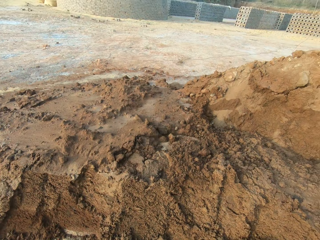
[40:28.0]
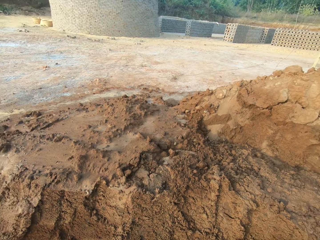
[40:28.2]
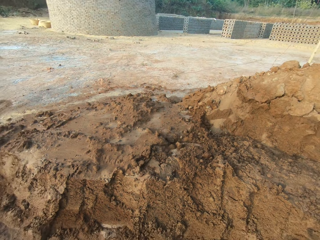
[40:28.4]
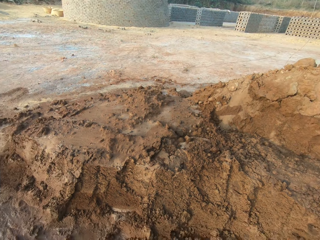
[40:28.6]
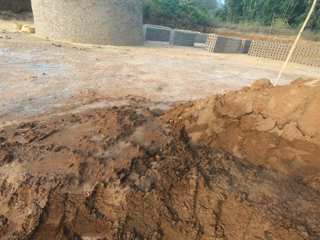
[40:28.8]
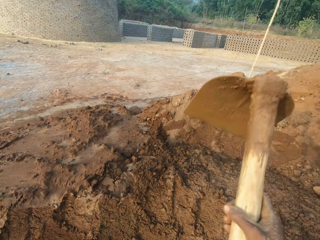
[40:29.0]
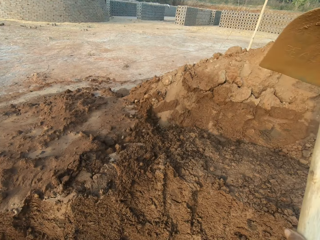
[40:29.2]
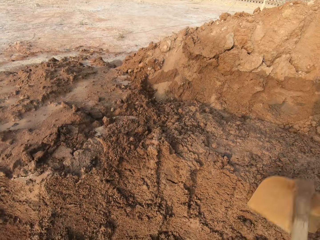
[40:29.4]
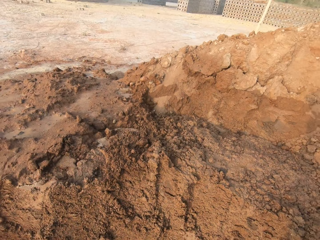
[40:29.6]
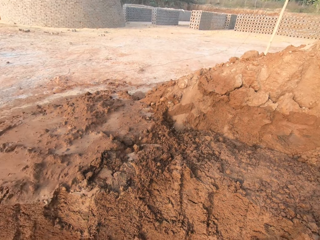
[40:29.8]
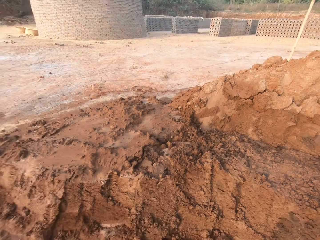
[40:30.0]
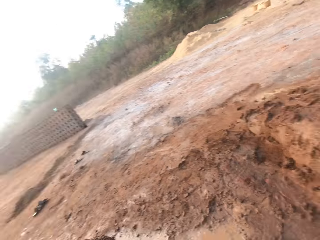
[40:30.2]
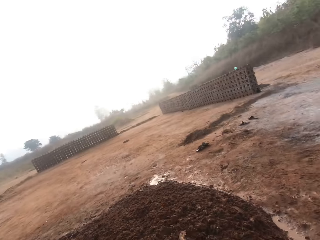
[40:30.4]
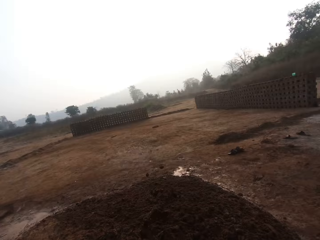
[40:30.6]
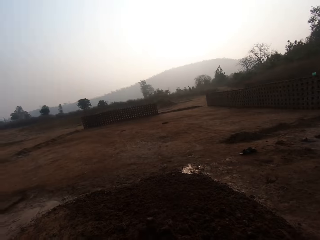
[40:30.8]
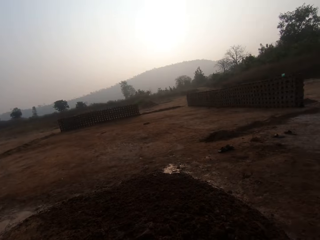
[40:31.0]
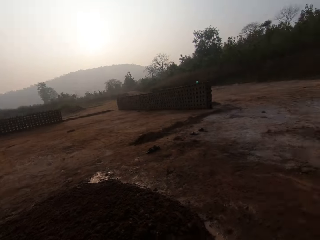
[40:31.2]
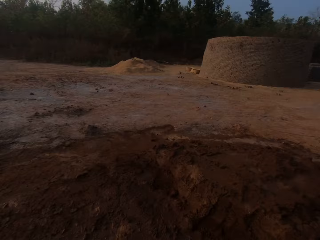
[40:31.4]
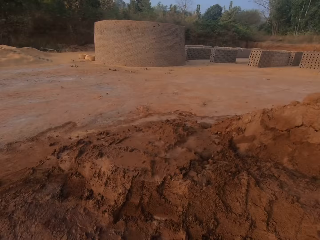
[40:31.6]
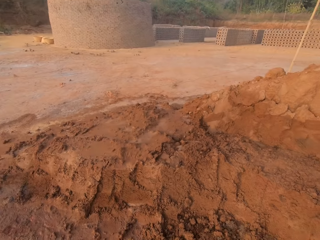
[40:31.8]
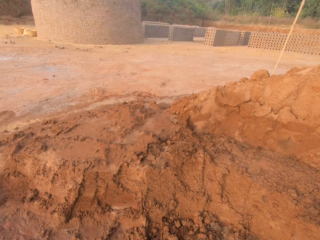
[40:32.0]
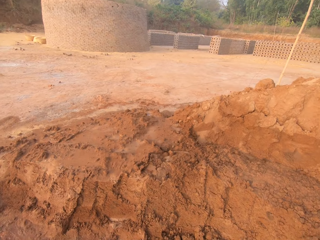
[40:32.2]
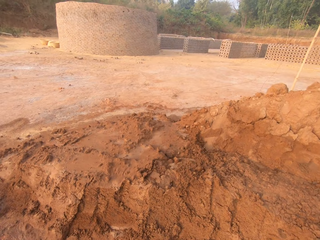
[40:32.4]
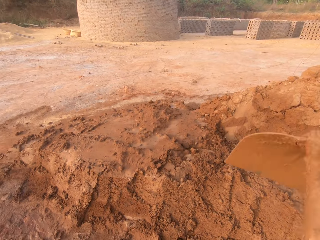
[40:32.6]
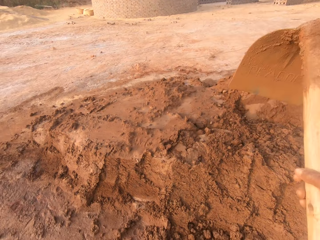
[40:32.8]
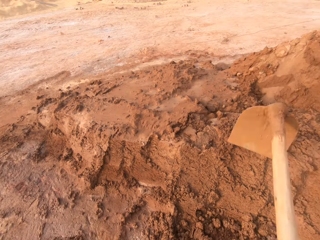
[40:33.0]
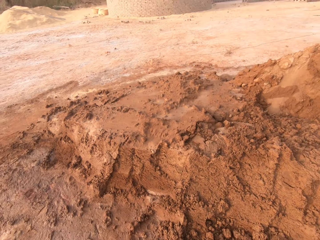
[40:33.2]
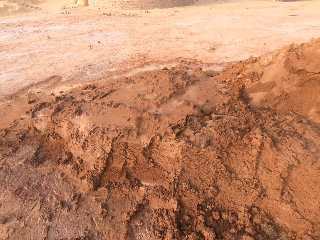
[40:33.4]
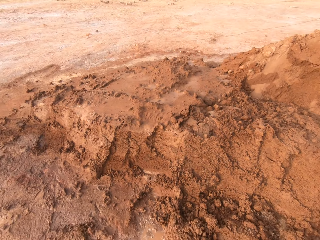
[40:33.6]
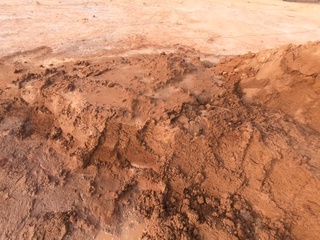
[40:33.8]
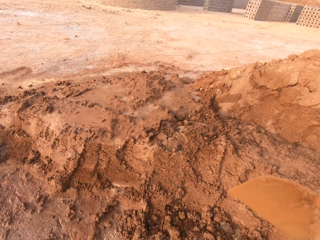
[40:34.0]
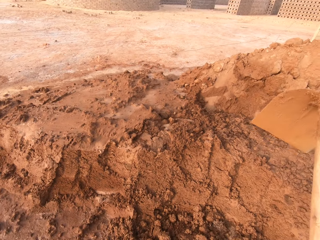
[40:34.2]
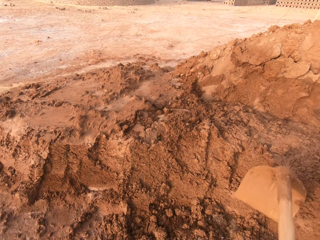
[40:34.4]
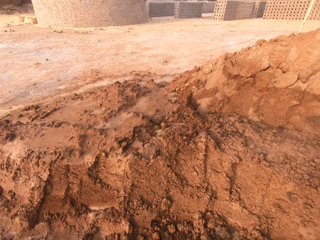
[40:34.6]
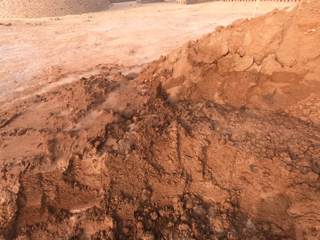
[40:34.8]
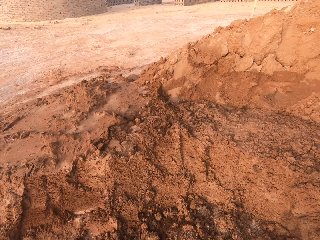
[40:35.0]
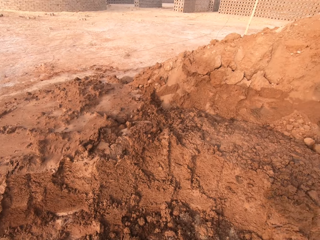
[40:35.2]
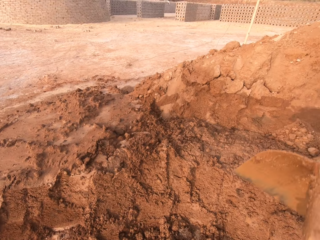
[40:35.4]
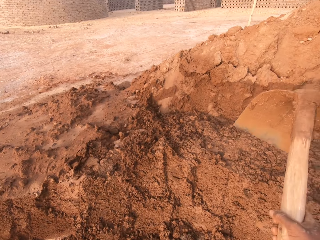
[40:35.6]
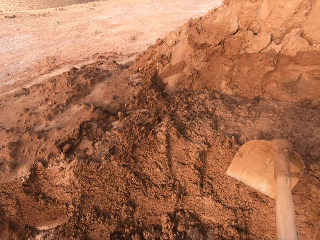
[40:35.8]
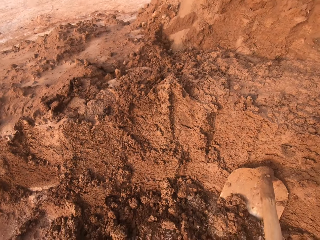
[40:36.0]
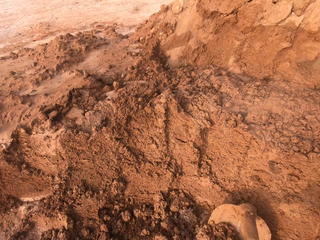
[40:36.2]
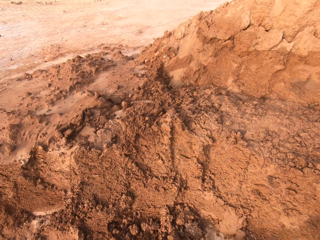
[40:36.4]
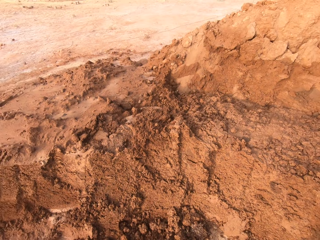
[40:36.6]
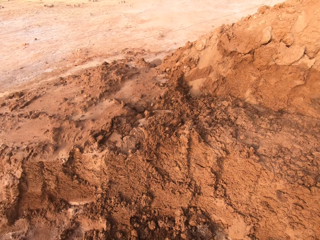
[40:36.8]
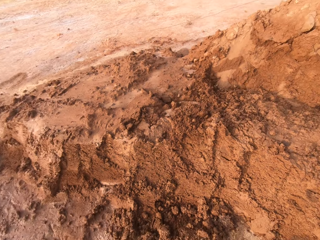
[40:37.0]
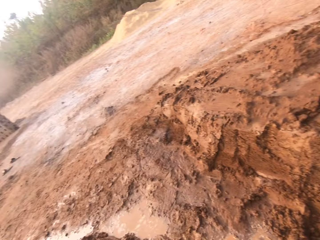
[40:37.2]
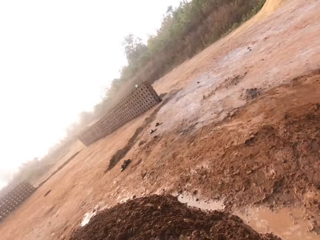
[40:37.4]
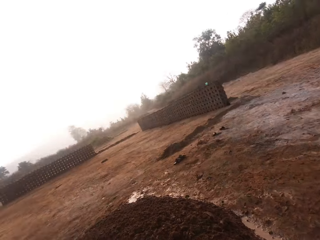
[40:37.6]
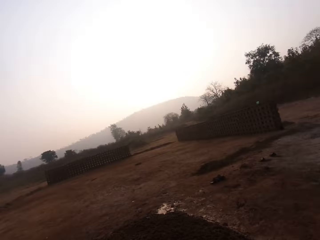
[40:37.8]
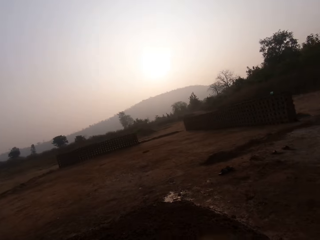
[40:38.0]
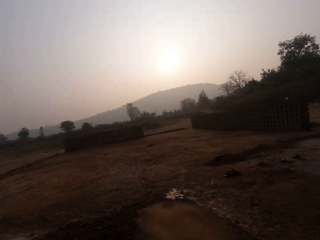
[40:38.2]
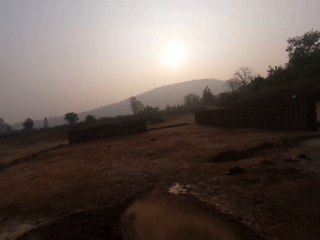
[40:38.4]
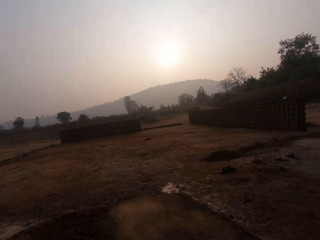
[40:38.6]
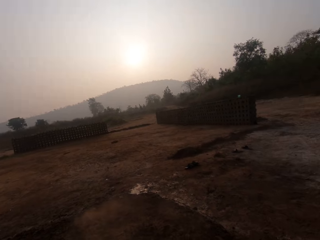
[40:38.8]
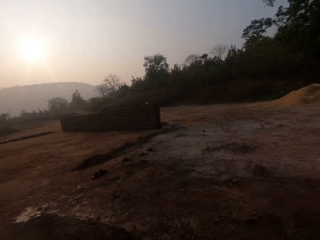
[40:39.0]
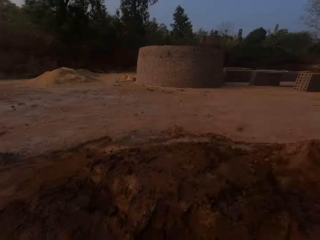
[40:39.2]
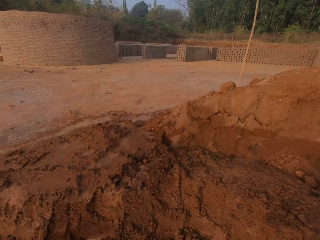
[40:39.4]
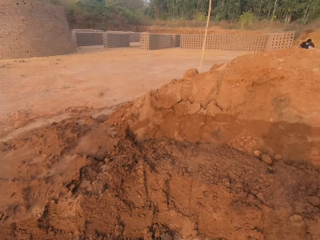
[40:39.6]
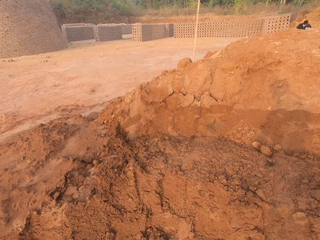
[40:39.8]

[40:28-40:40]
The camera wearer pours sand or soil on the ground with the hoe in both hands. They dig the ground with the hoe in both hands. They move the soil with the hoe. They pour the sand on the ground with the hoe in both hands.

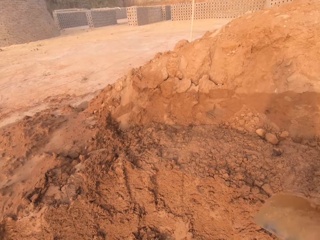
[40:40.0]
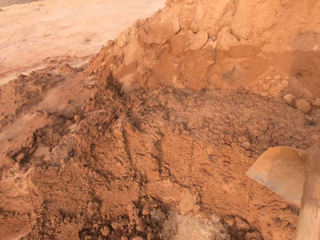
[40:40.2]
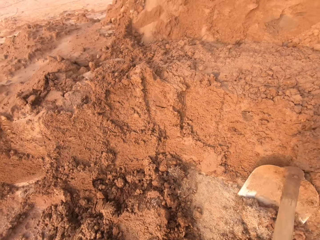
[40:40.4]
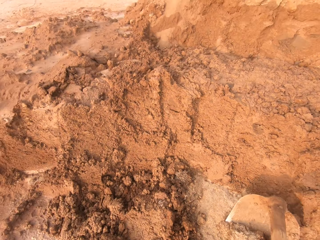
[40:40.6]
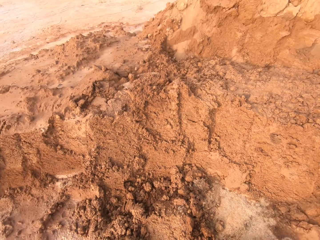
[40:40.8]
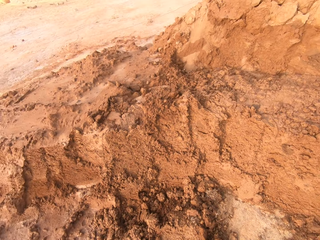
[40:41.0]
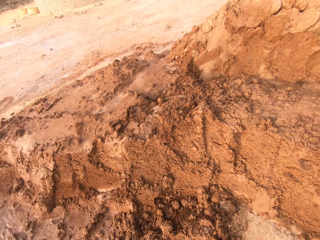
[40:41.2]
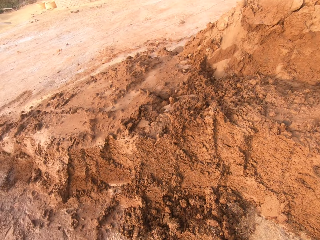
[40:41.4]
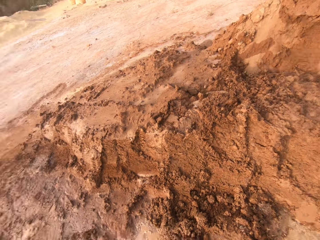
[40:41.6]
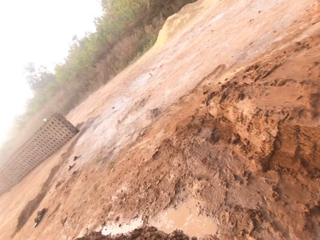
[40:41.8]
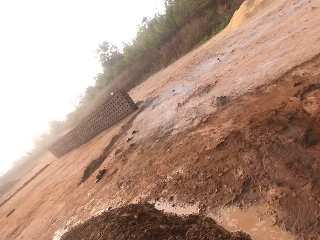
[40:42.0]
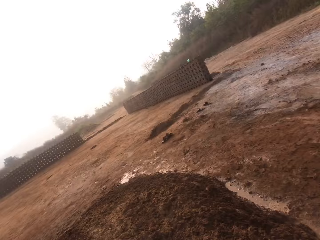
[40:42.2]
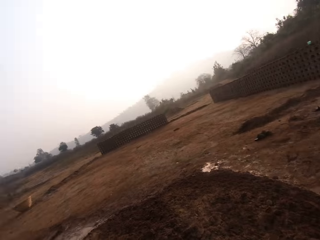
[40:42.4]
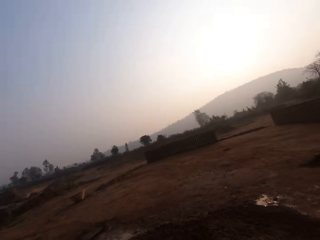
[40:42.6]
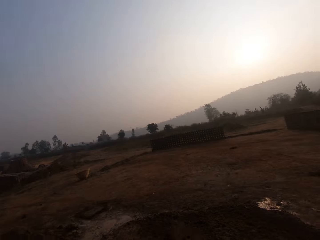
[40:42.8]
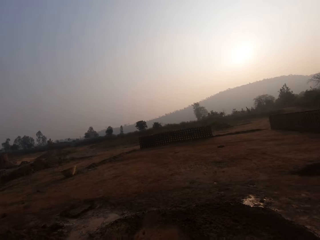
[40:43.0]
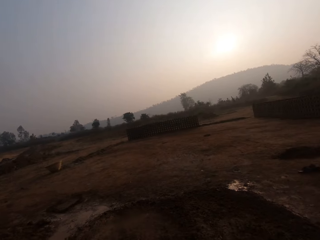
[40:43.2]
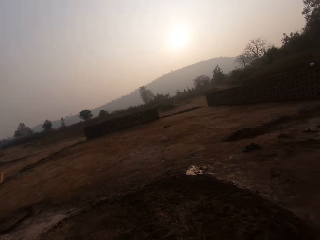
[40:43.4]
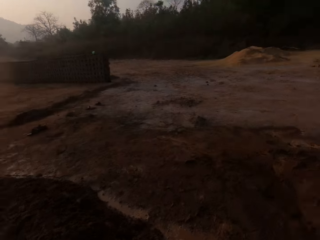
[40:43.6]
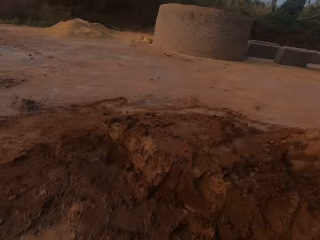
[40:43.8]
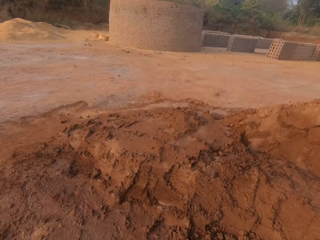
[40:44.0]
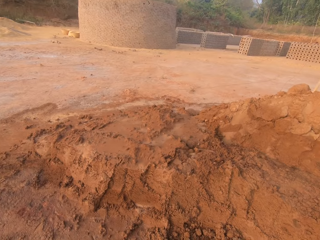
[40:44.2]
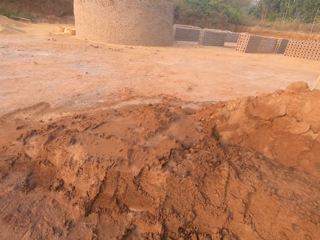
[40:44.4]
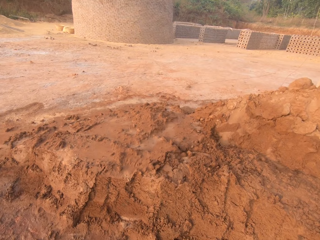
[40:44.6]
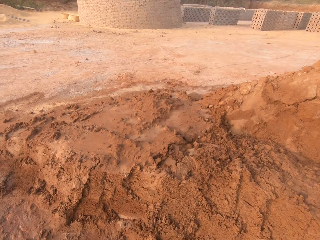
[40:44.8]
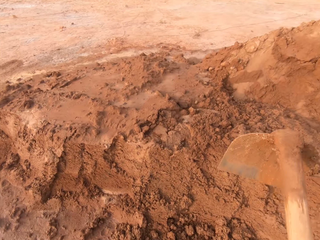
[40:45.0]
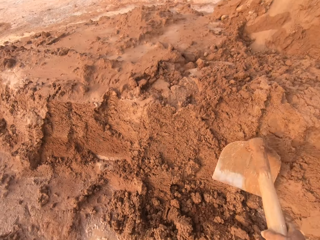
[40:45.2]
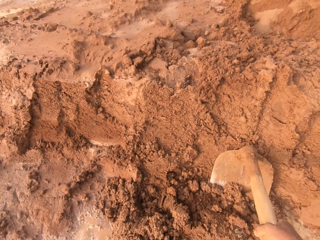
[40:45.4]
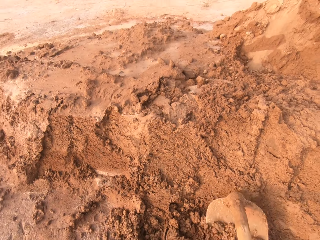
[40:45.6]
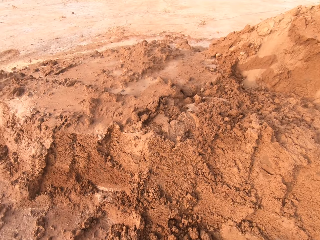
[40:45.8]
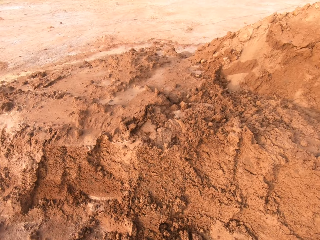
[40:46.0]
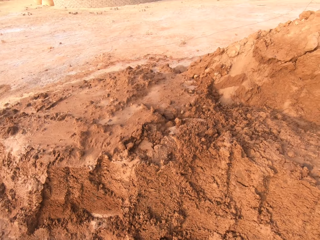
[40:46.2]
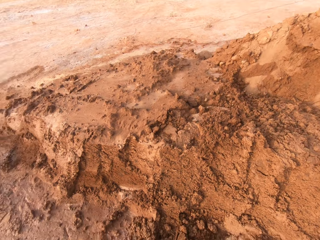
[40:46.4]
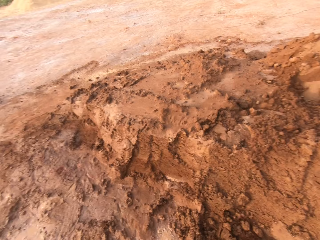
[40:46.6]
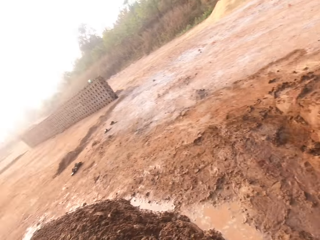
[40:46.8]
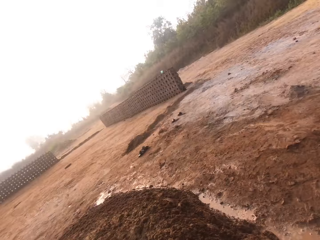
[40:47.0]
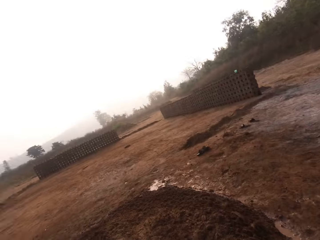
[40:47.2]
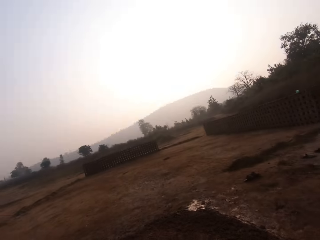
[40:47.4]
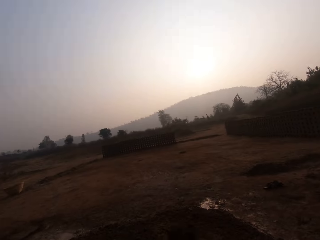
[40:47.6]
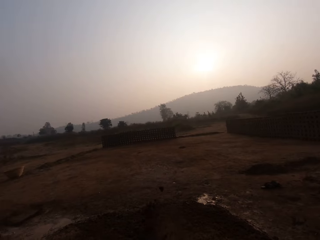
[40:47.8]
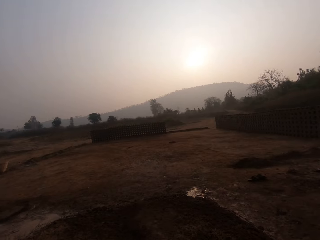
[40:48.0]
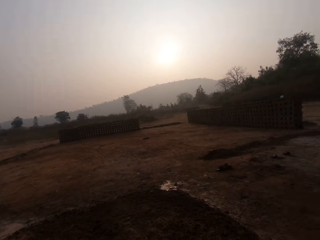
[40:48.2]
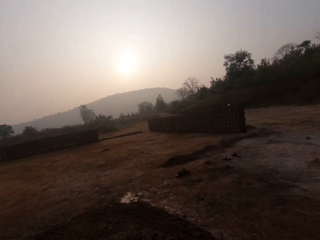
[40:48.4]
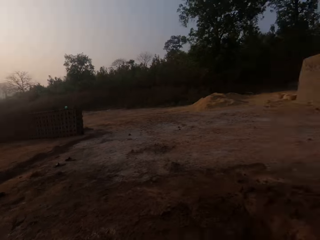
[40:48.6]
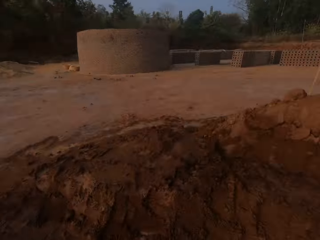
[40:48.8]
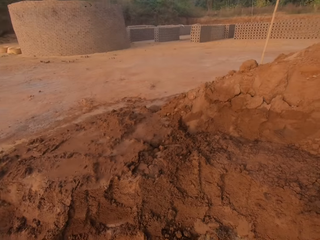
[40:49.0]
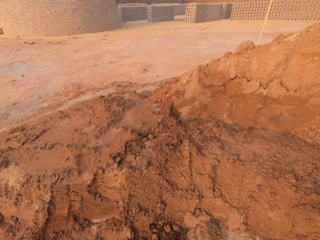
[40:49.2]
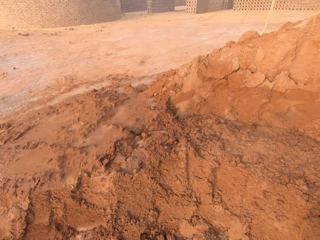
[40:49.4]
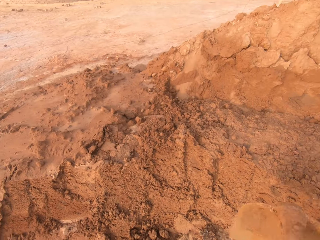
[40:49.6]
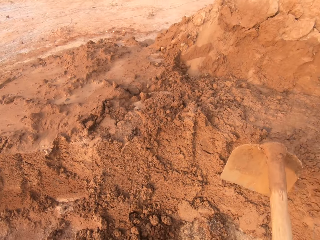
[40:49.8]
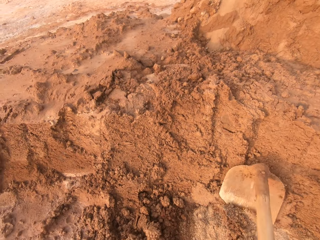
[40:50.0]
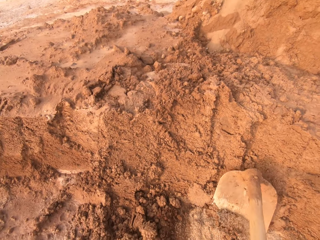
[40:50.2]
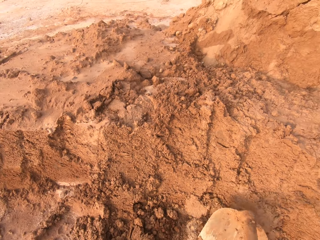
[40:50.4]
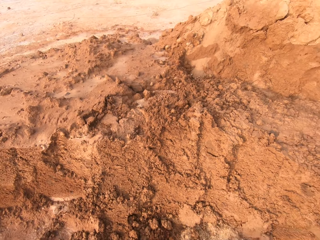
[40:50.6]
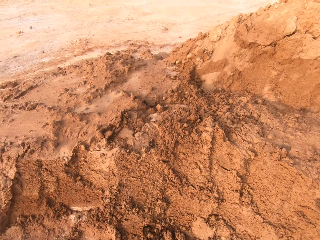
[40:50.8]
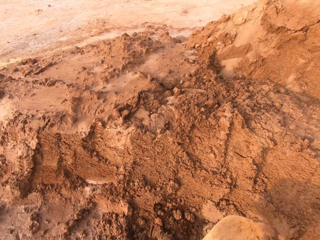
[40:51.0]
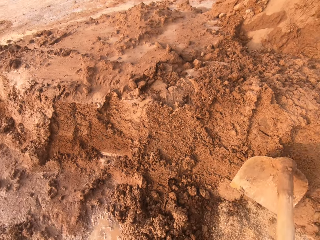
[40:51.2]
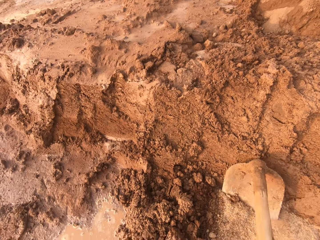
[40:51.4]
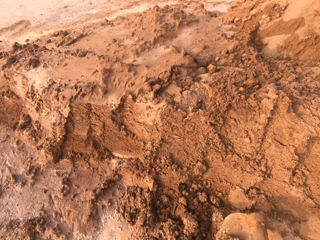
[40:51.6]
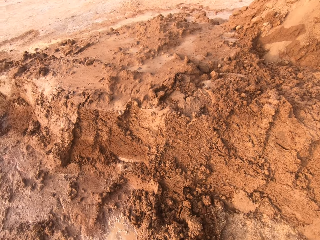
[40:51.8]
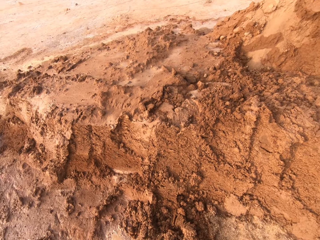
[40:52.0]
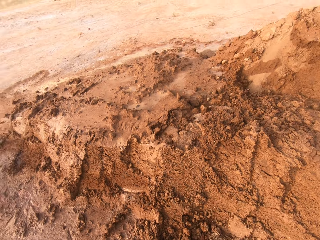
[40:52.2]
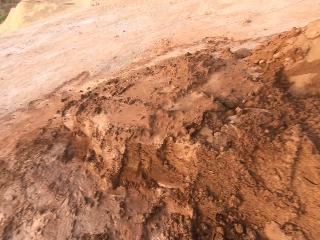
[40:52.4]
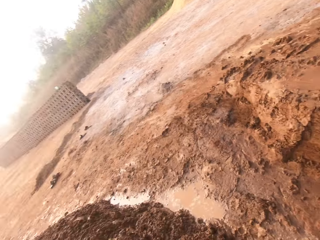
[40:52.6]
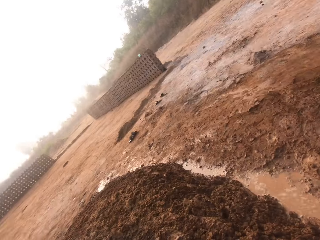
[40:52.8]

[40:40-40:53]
The camera wearer picks up sand or soil from the ground with the hoe in both hands. He pours the sand on the ground with the hoe in both hands. He scoops the sand from the heap of sand on the ground with the hoe in his right hand. He digs the soil with a hoe. He pours the sand on the hoe on the ground. He scoops the sand from the heap of sand on the ground with the hoe in his right hand. He digs the soil with the hoe.
